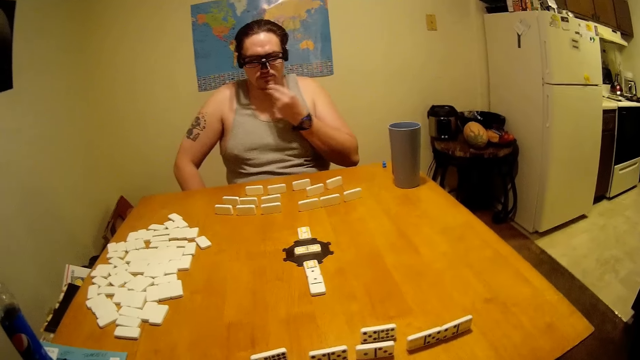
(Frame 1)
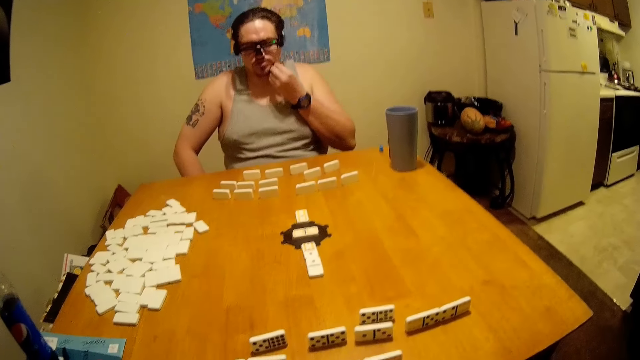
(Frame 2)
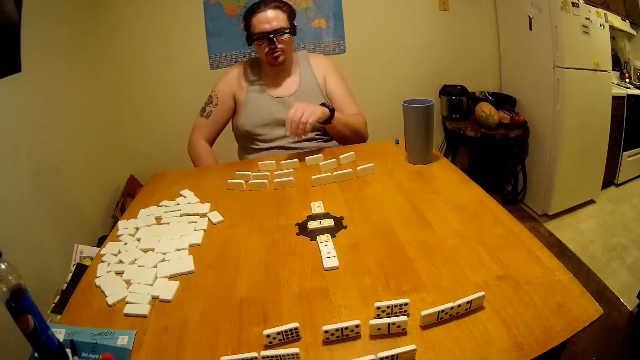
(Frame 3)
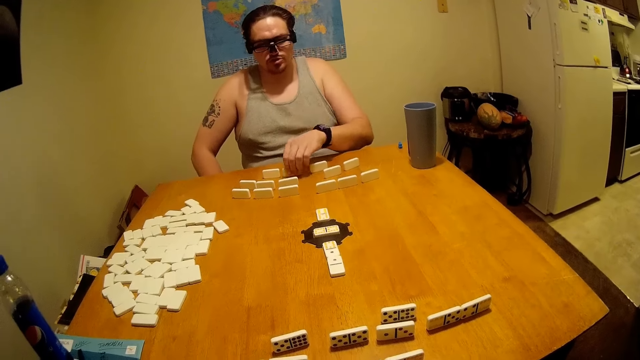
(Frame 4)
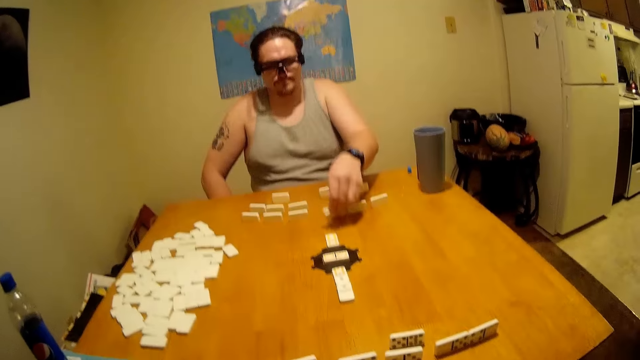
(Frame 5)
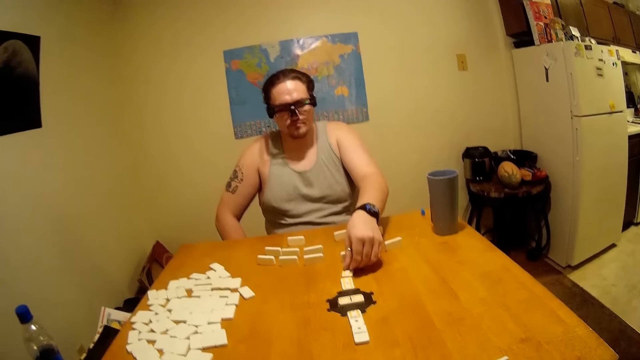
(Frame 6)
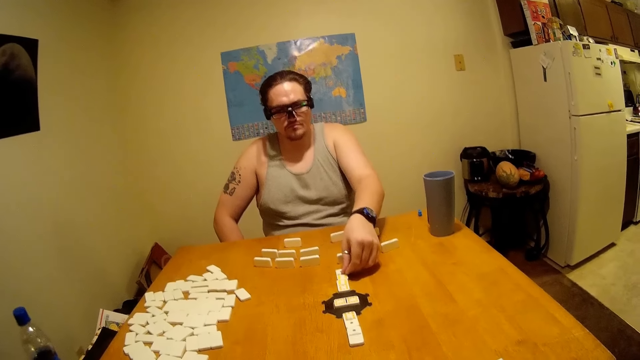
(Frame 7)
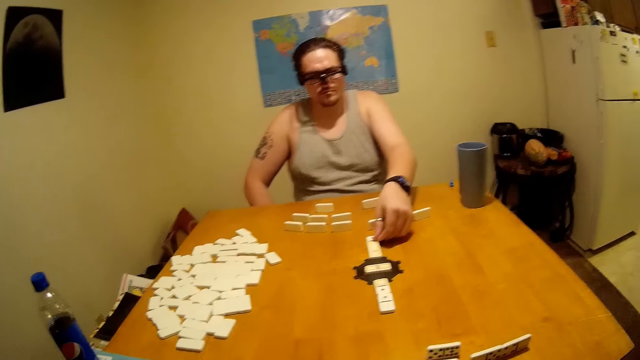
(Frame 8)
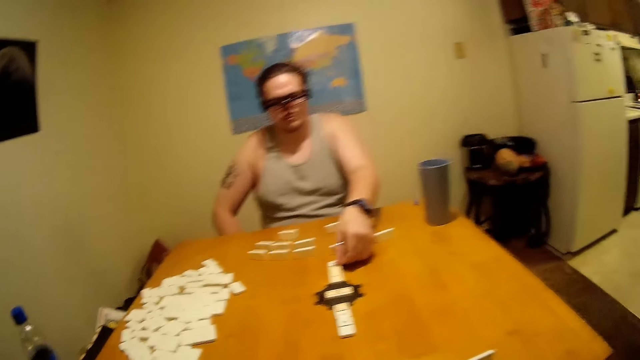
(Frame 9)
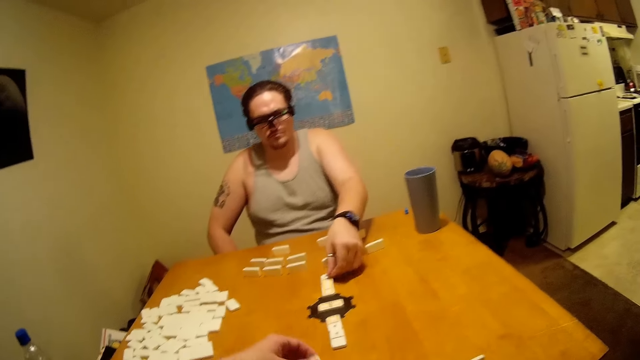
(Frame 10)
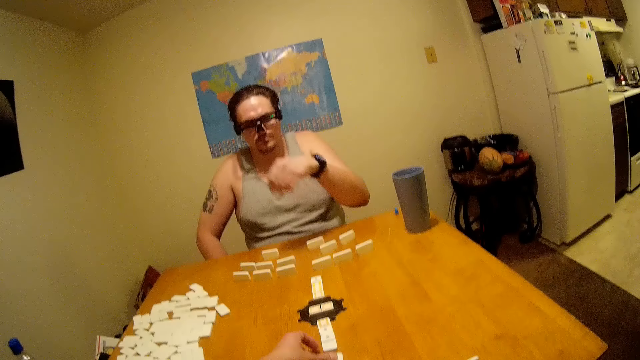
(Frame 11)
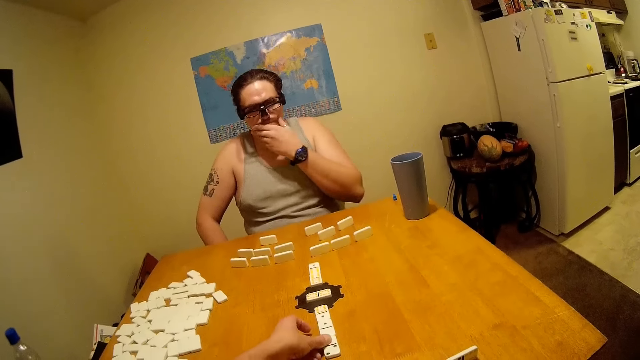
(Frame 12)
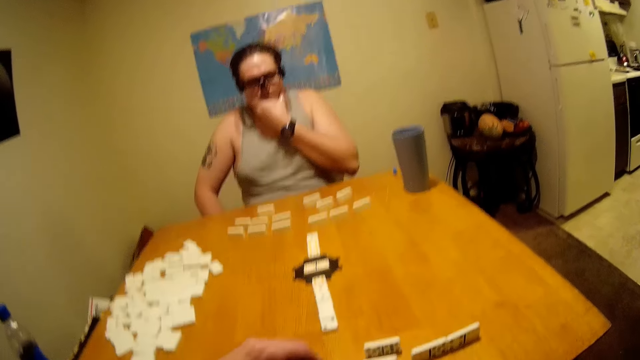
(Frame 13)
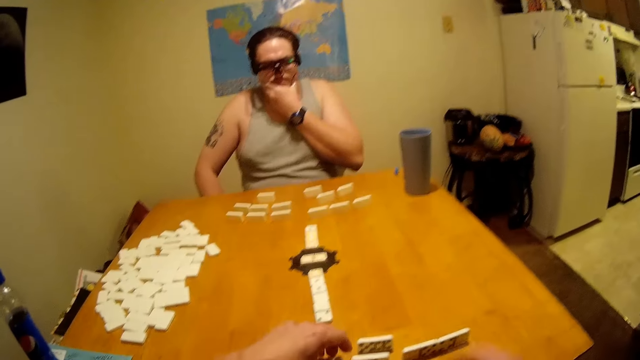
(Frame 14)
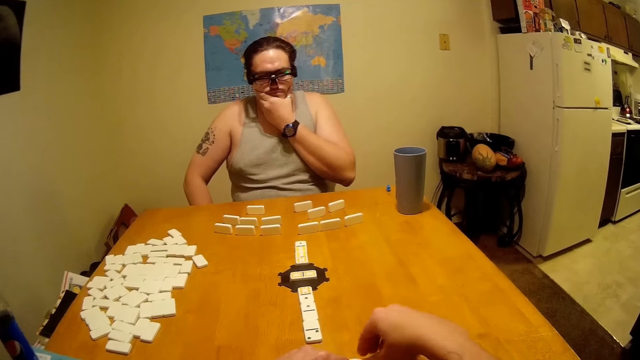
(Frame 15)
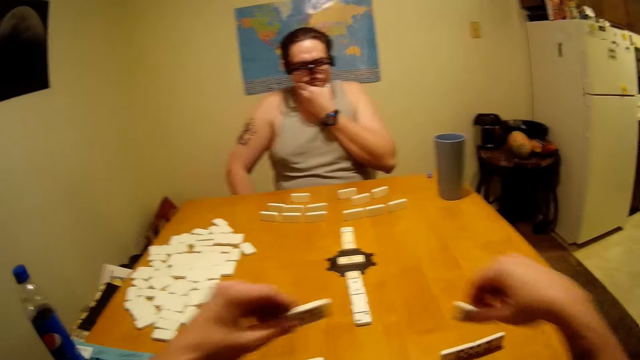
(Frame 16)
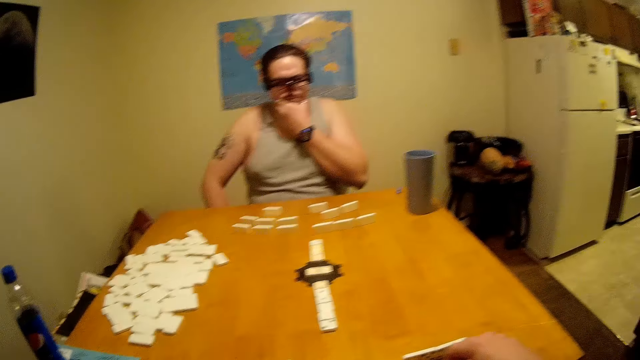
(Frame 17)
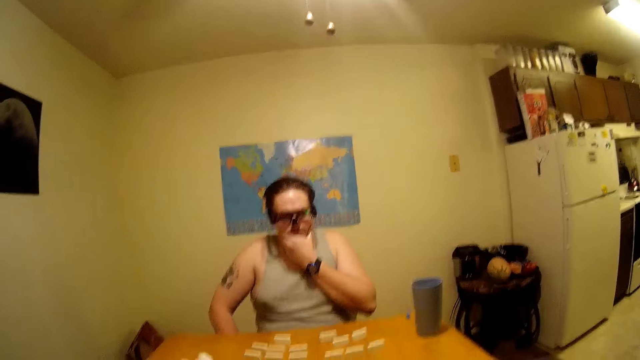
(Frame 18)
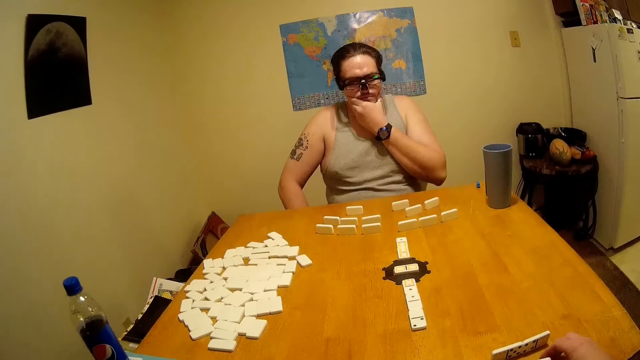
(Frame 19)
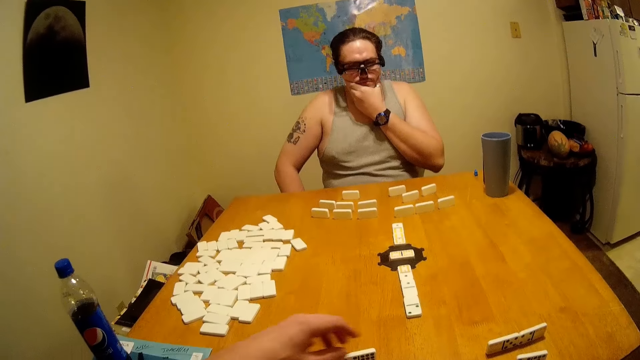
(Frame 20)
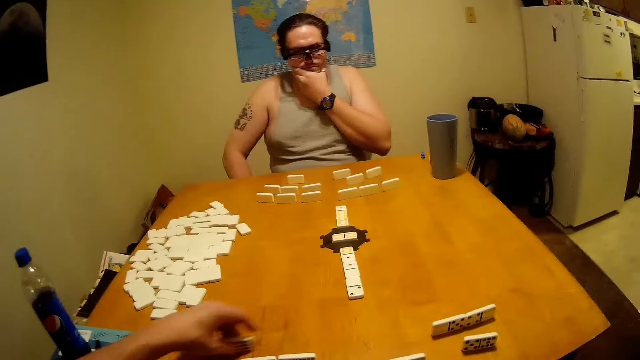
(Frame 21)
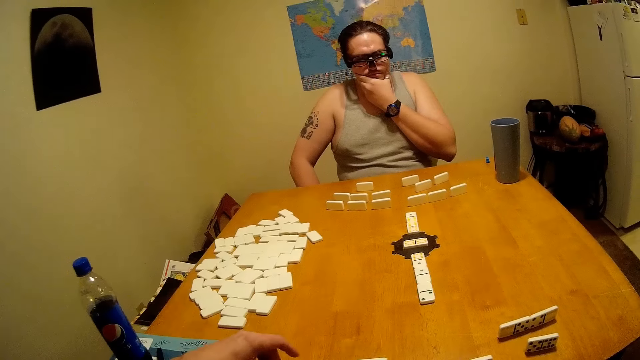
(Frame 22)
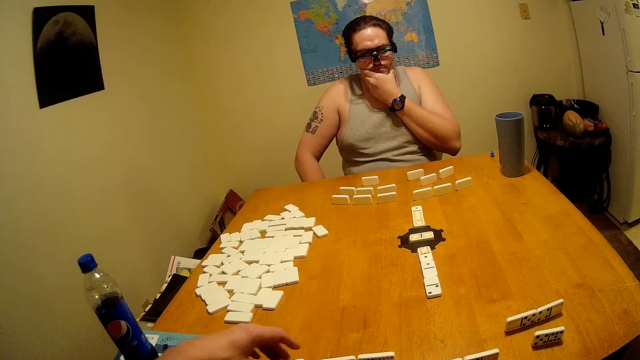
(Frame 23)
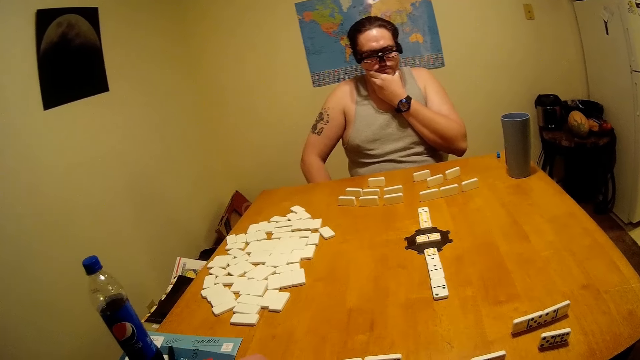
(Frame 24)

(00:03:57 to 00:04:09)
A man plays the dominoes game on the table. The camera wearer plays the dominoes game on the table.

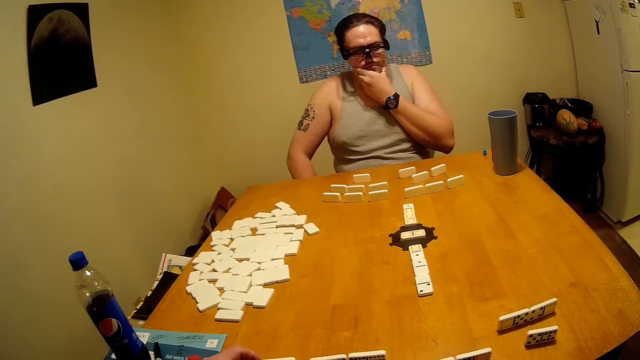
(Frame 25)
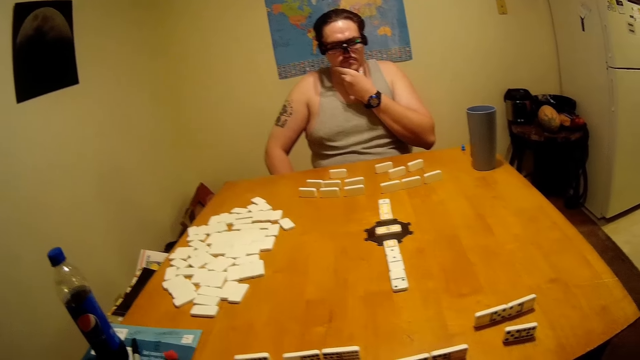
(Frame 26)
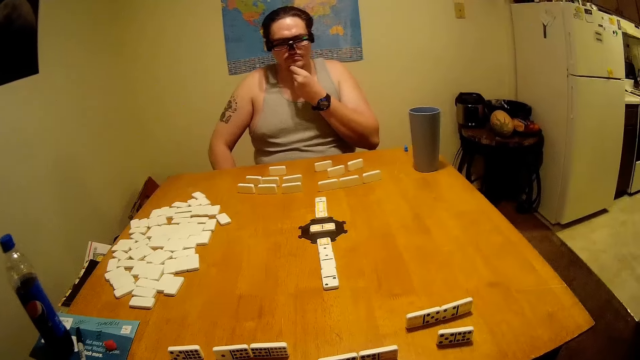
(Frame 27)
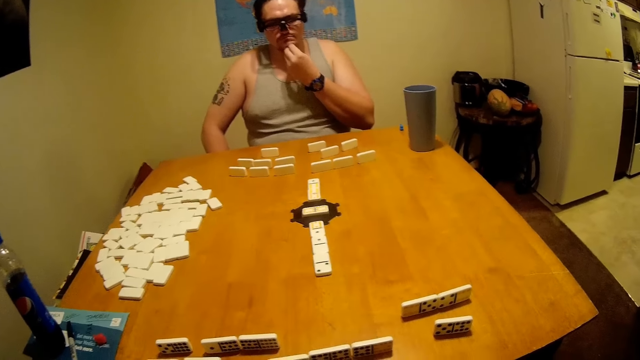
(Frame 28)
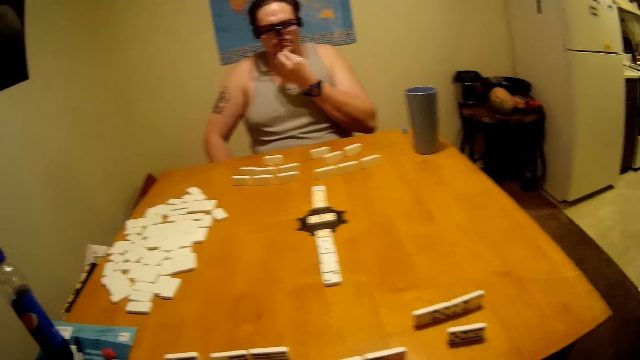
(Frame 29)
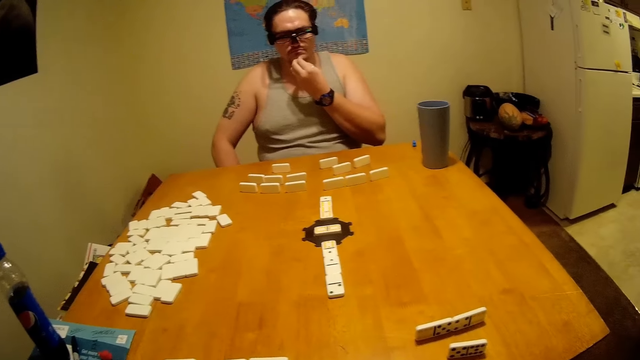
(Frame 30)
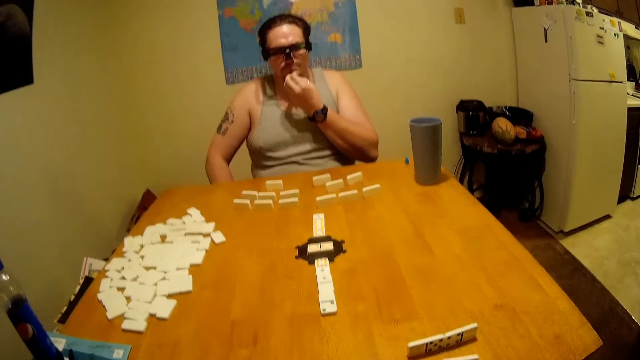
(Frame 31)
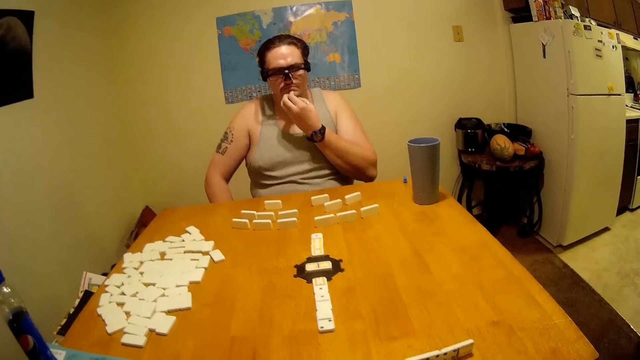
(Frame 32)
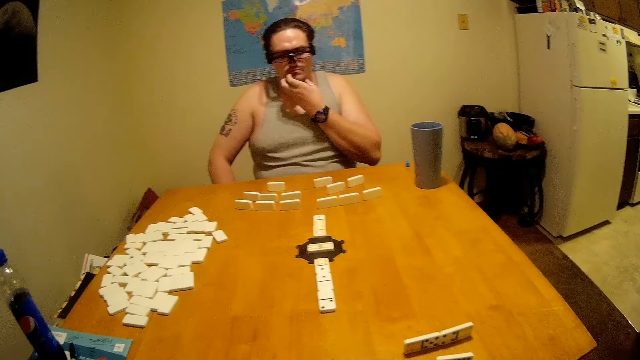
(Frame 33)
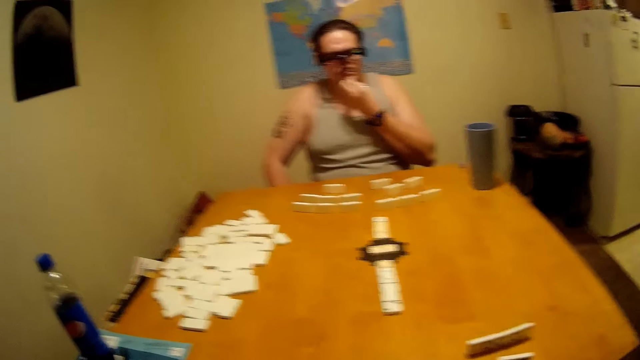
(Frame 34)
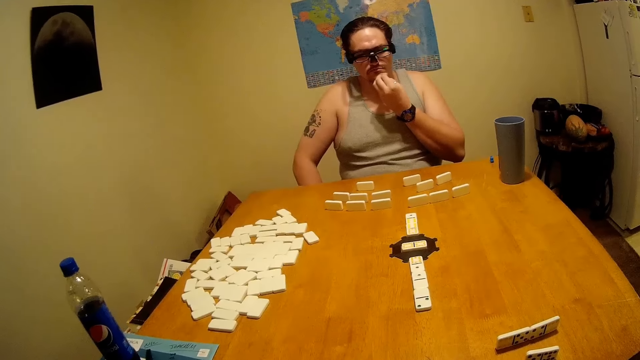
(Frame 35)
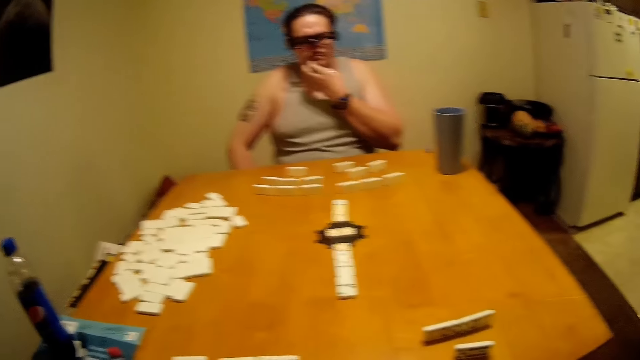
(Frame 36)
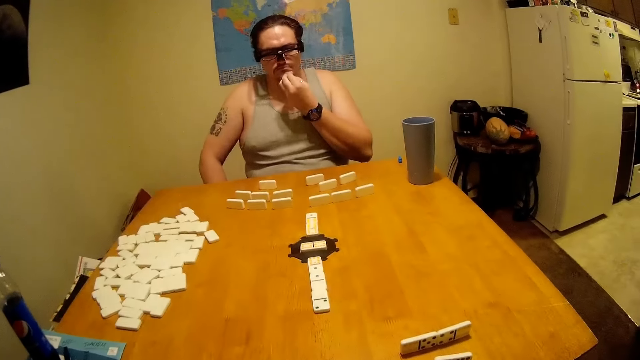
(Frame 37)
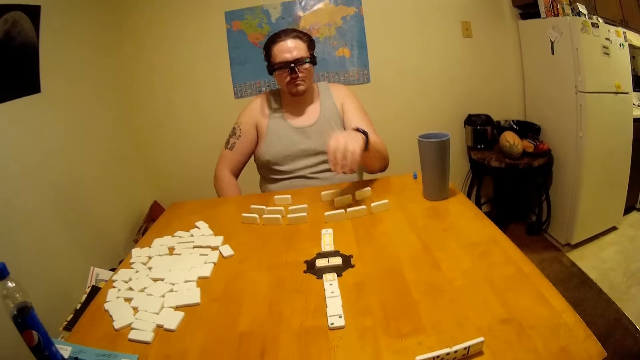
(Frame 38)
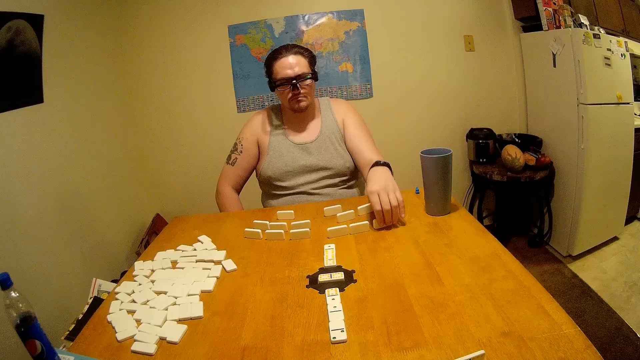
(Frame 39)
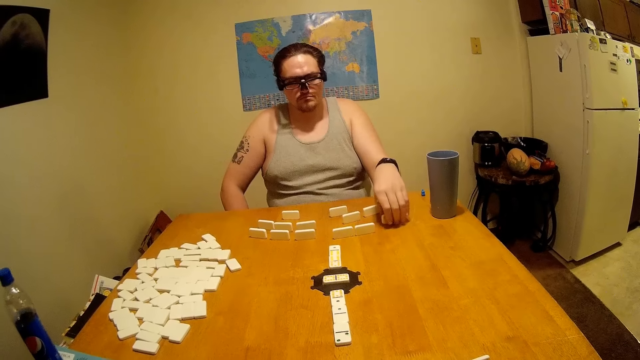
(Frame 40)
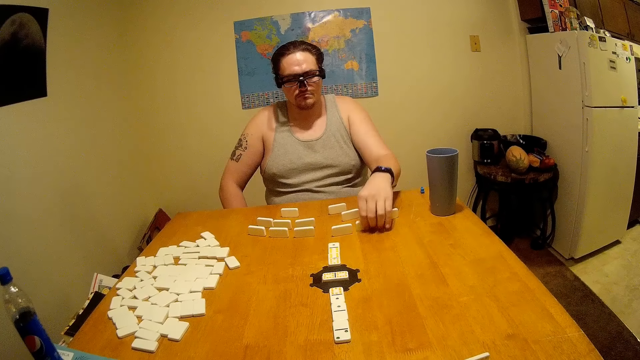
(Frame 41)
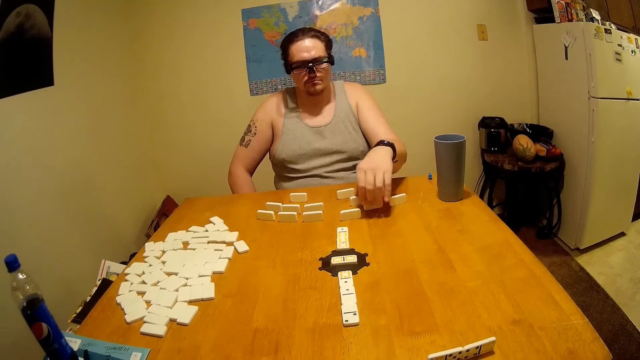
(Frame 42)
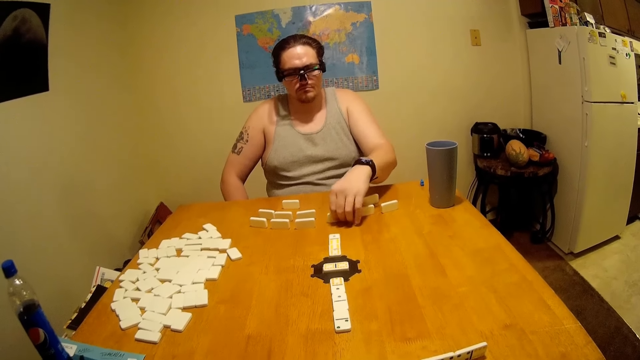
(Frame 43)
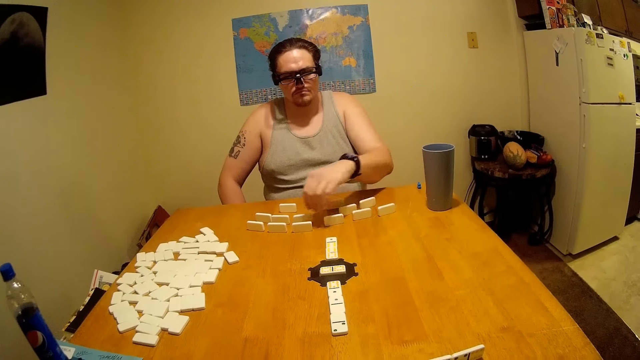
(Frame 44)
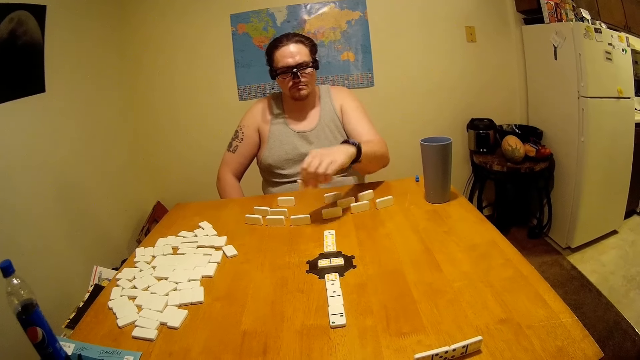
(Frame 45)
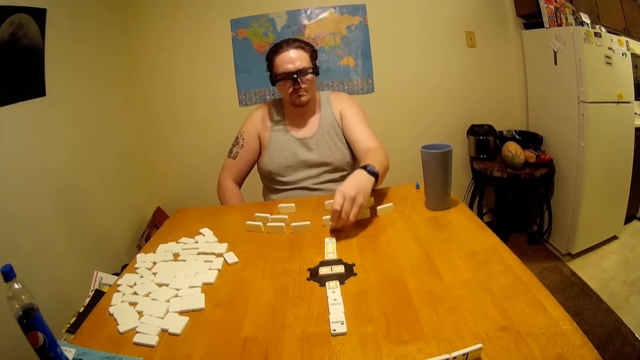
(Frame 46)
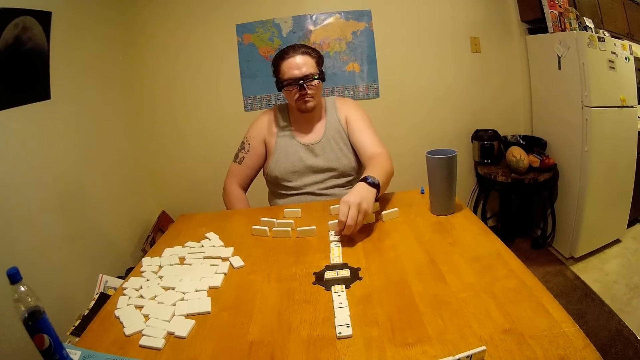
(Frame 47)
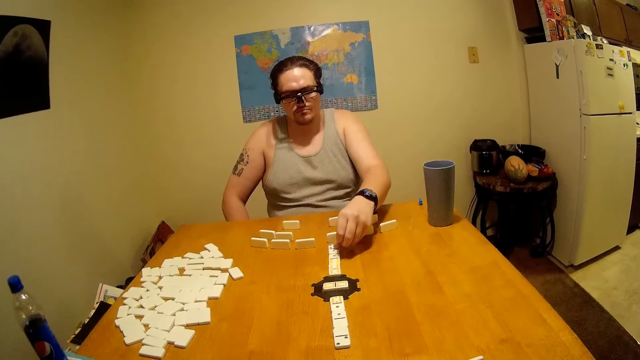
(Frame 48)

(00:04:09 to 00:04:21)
A man plays a dominoes game on the table.
